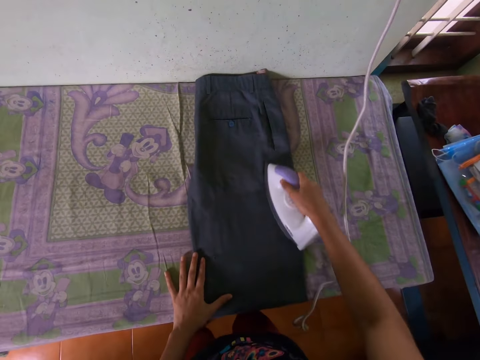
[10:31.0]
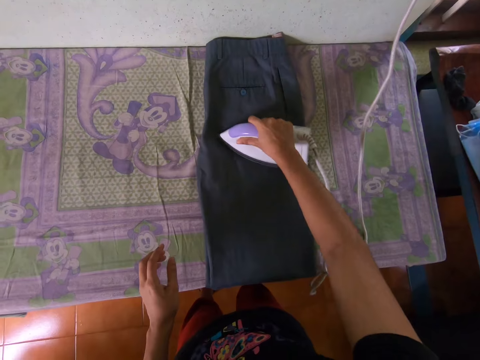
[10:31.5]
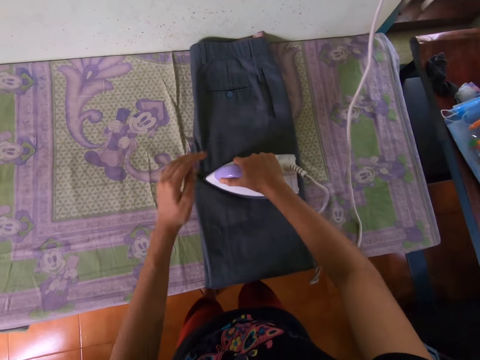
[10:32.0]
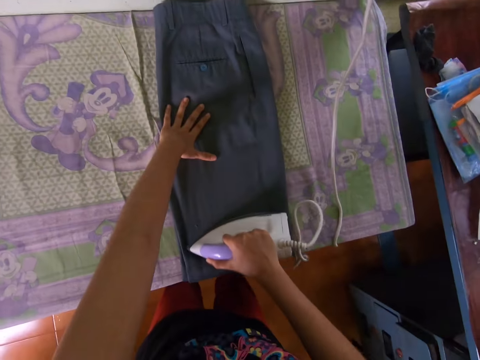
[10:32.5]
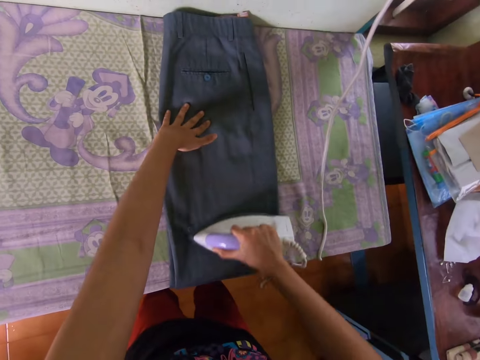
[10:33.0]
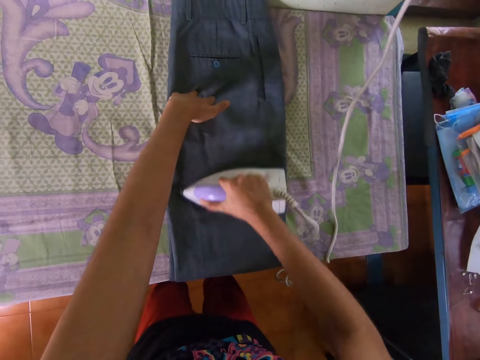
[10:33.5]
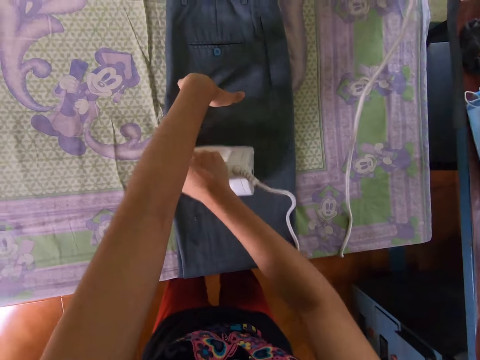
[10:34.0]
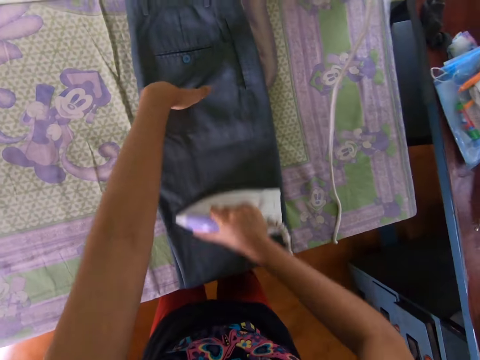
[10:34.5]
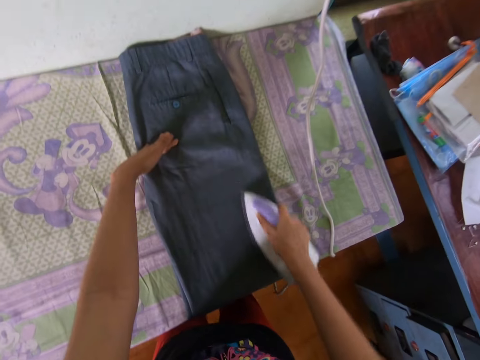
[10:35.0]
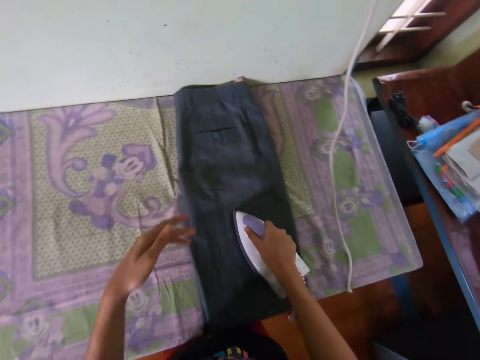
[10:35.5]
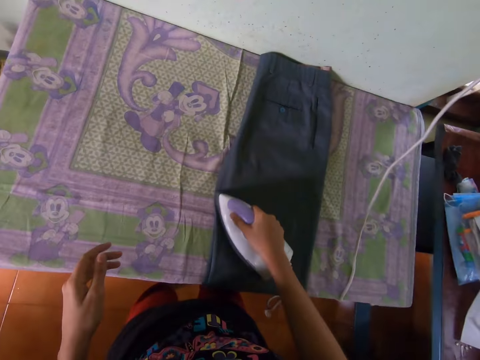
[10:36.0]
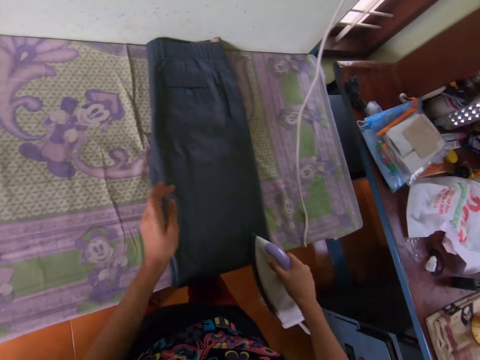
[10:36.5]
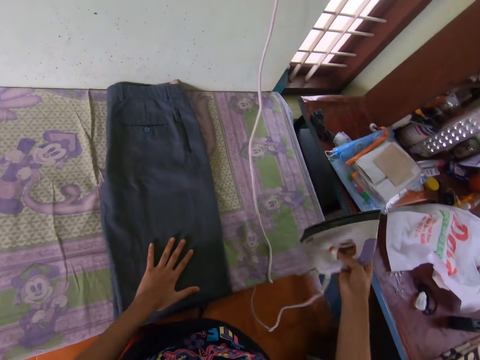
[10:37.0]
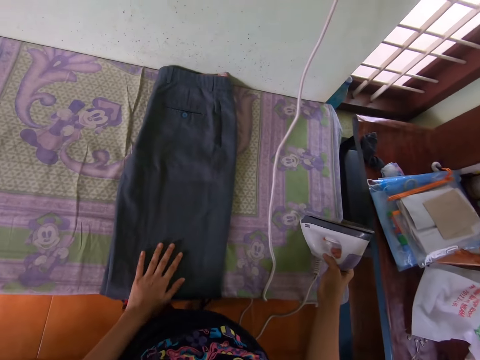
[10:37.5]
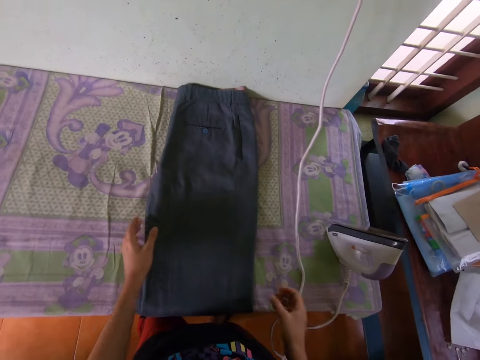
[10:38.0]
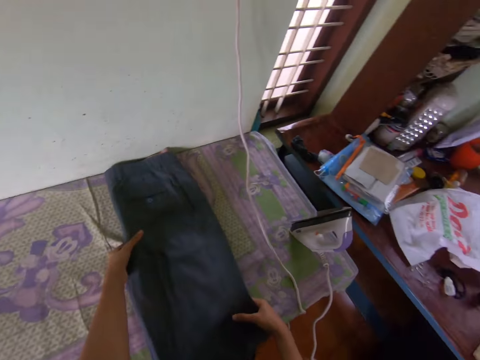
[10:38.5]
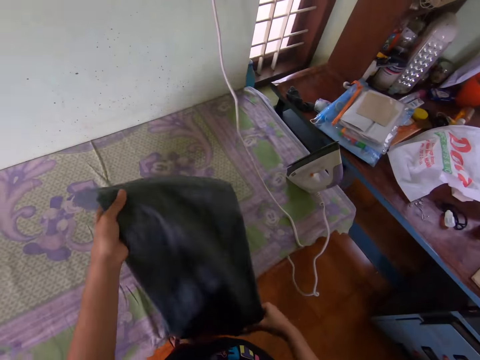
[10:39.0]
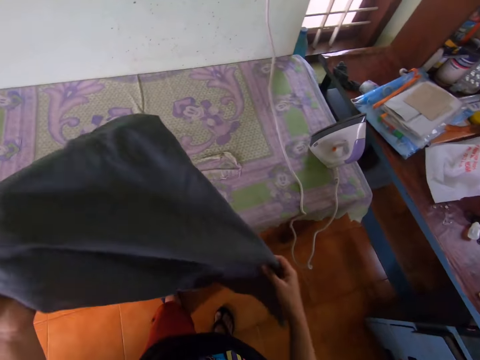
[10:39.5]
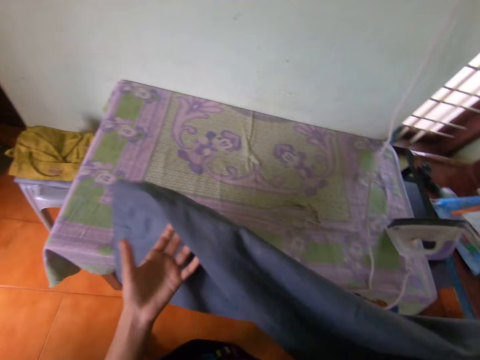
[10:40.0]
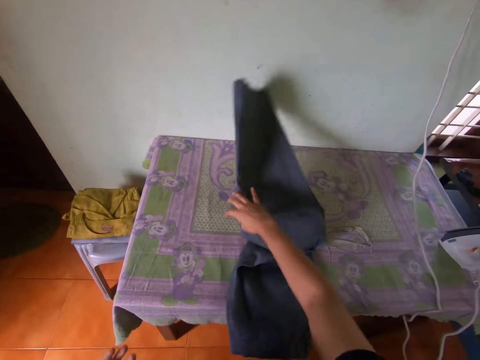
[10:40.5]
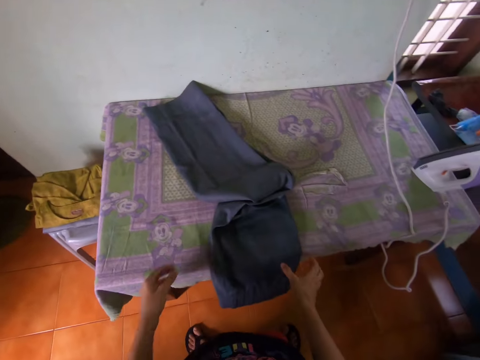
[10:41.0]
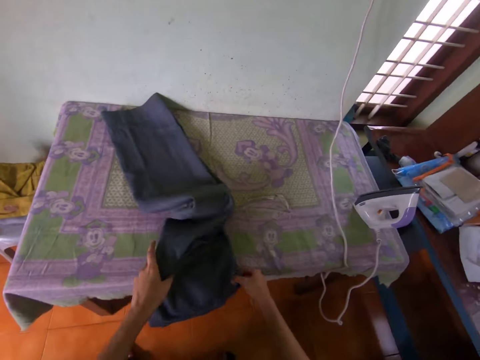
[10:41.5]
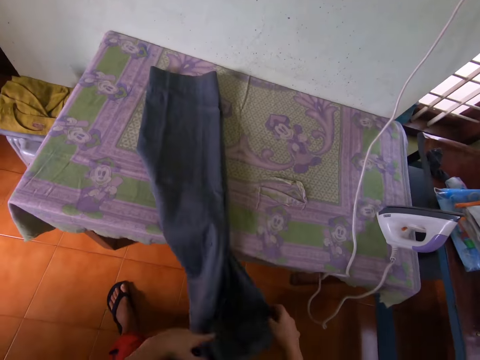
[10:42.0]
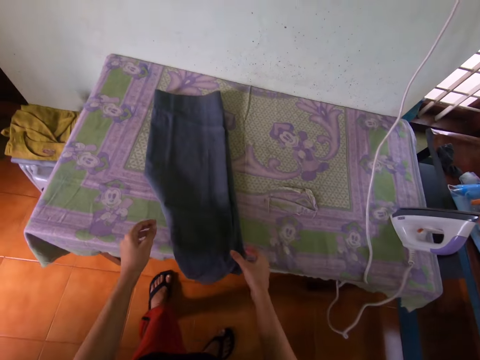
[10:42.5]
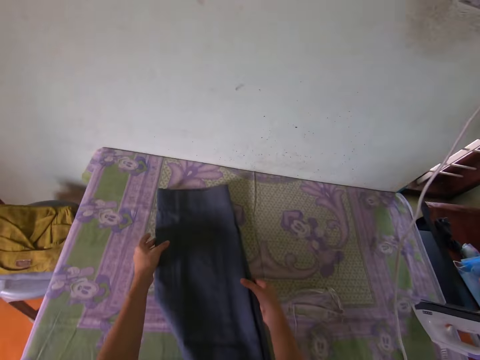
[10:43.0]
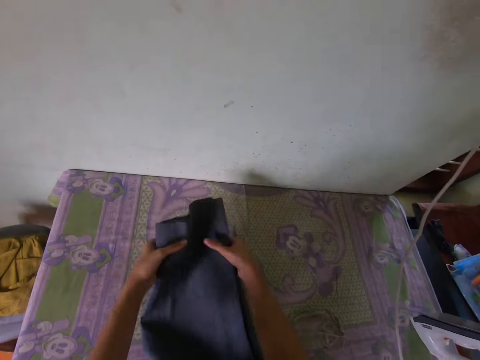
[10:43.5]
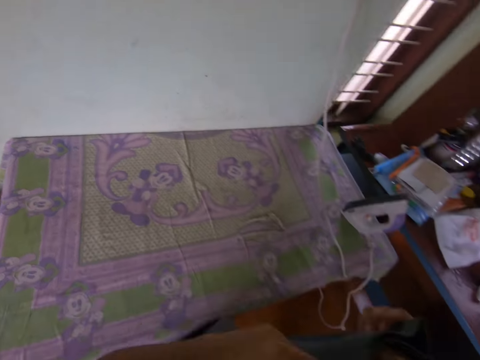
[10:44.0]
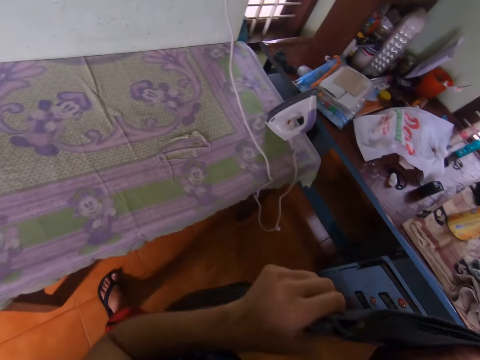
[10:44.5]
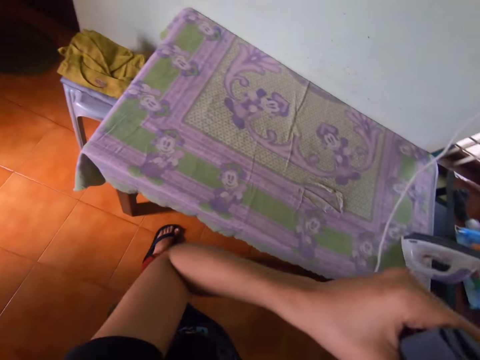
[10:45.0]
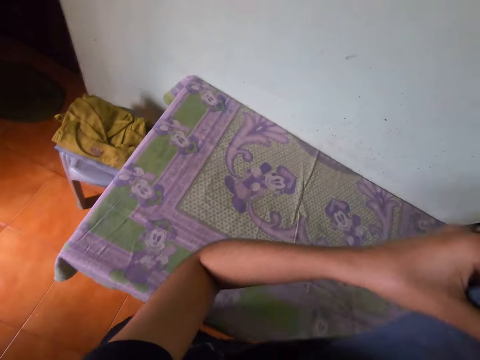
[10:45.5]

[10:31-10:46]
The camera wearer moves their hand up. They place their hand on the trouser. They move their hand up. They place their hand on the trouser. They lift the iron box up. They place the iron box on the iron table. They move their hand up. They hold the trouser. They lift the trouser up. They turn the trouser. They place the trouser on the table. They move their hands. They hold the trouser. They straighten the trouser. They move their hands up. They straighten the trouser. They lift the trouser up.

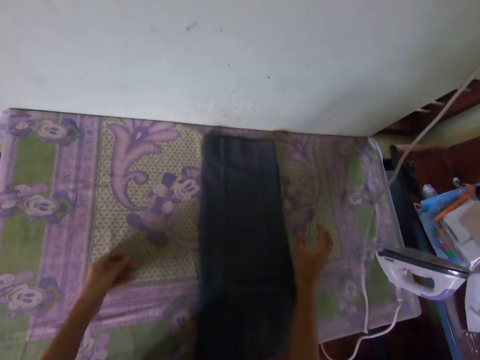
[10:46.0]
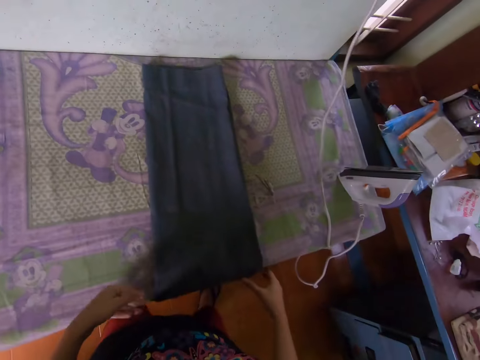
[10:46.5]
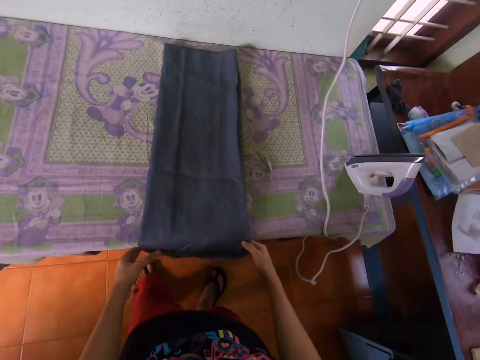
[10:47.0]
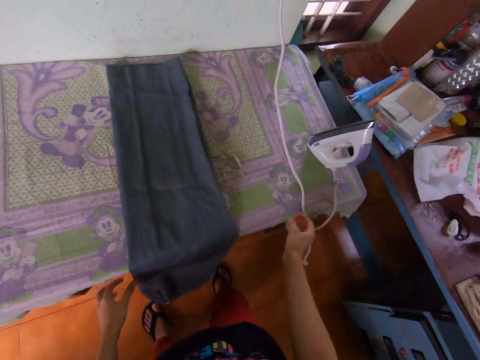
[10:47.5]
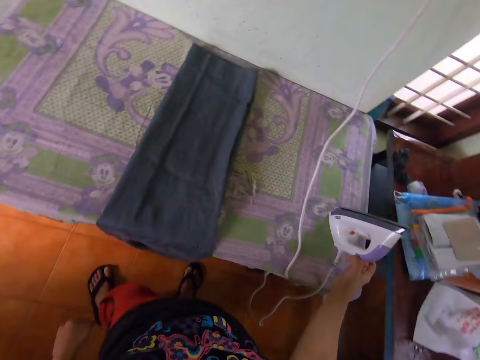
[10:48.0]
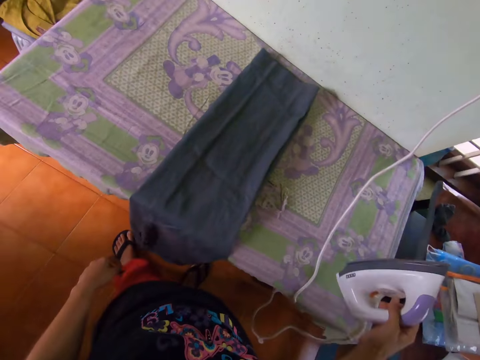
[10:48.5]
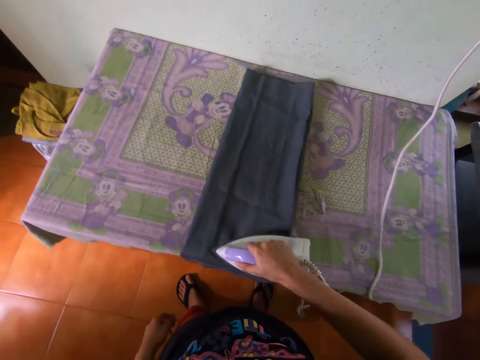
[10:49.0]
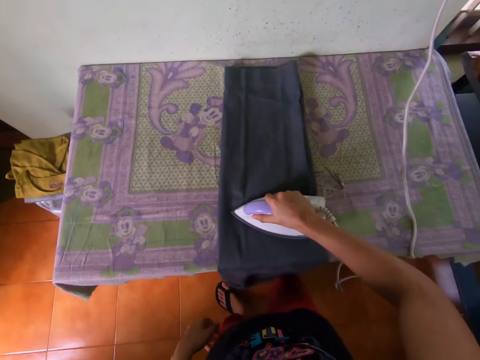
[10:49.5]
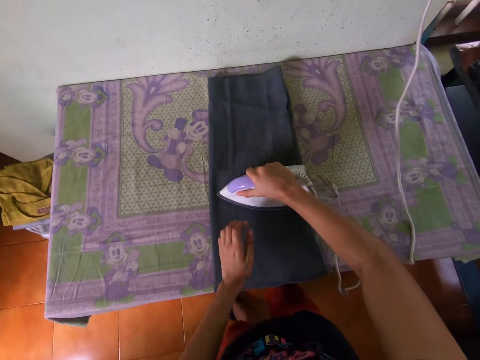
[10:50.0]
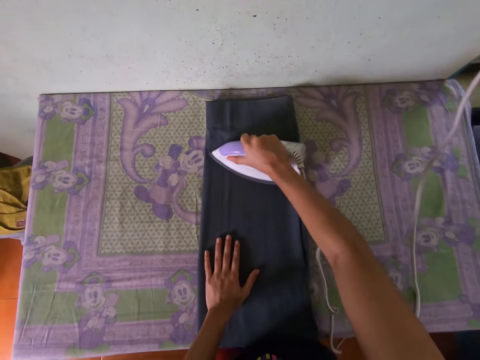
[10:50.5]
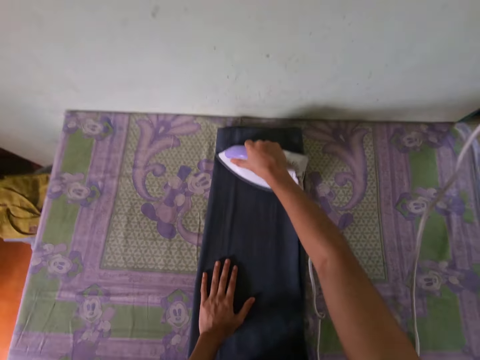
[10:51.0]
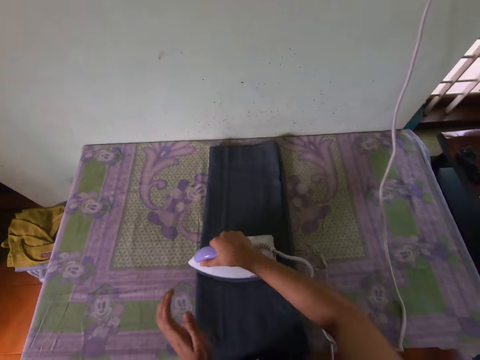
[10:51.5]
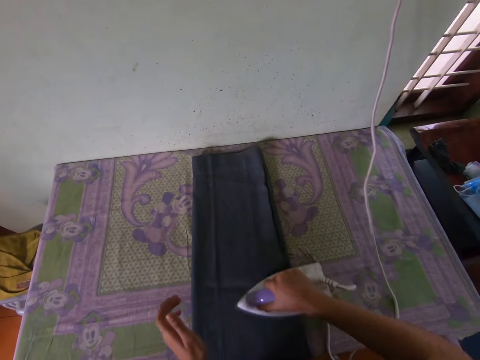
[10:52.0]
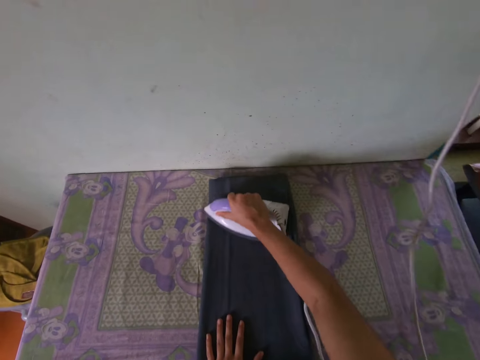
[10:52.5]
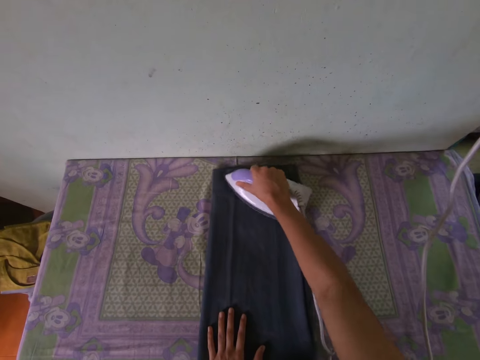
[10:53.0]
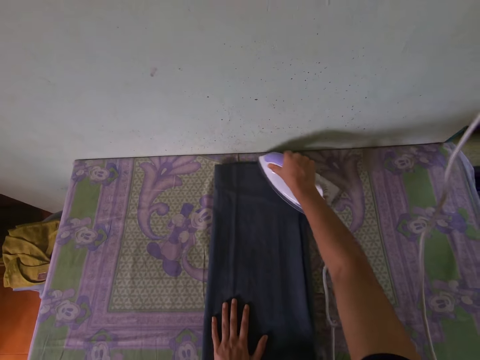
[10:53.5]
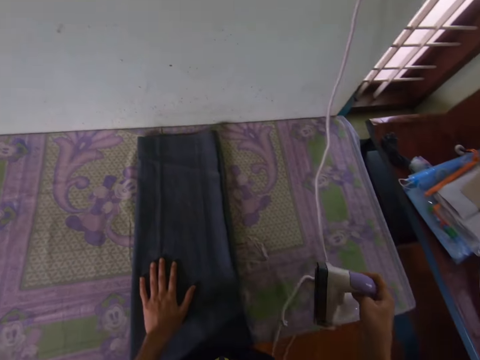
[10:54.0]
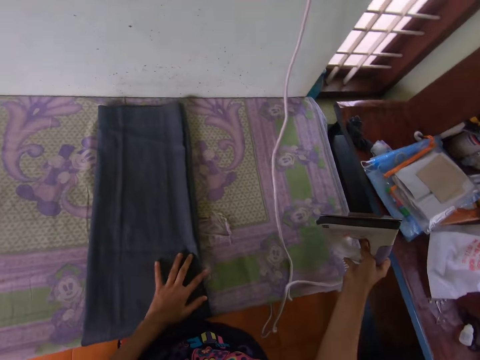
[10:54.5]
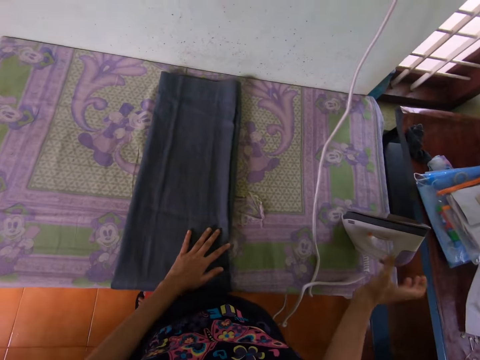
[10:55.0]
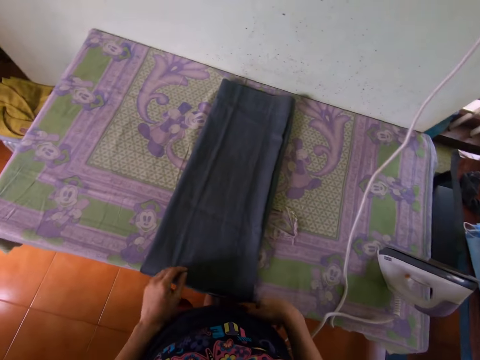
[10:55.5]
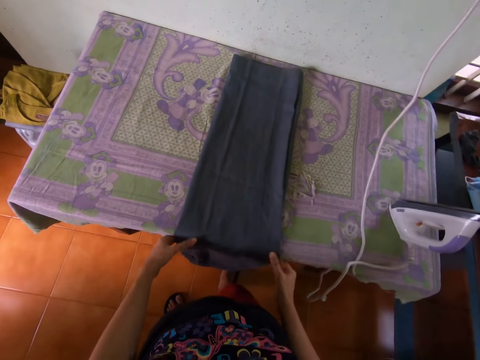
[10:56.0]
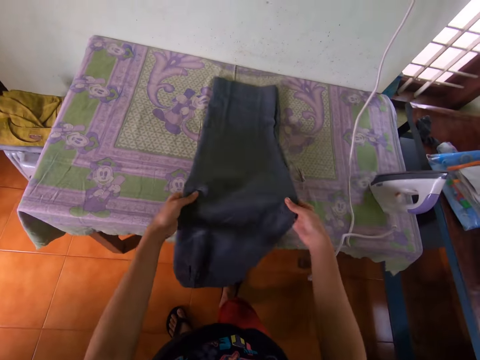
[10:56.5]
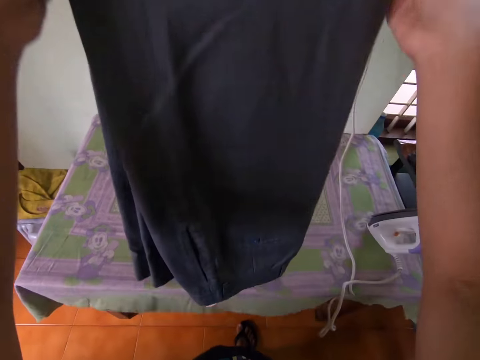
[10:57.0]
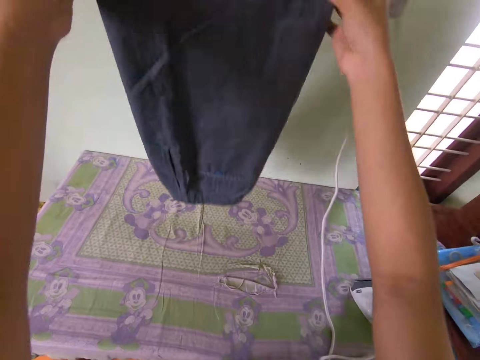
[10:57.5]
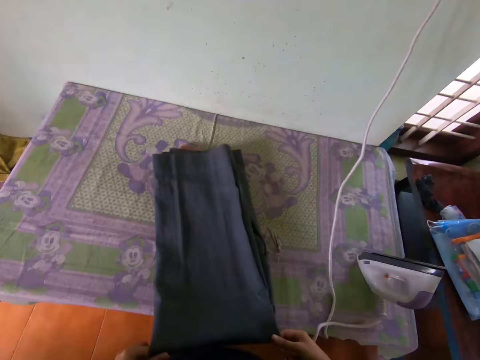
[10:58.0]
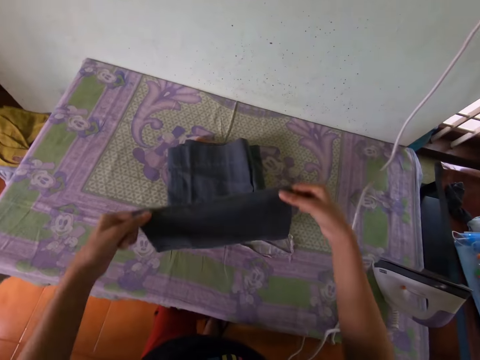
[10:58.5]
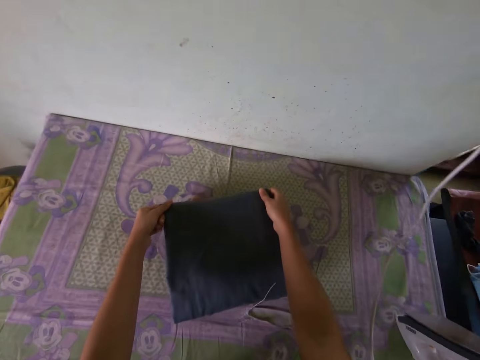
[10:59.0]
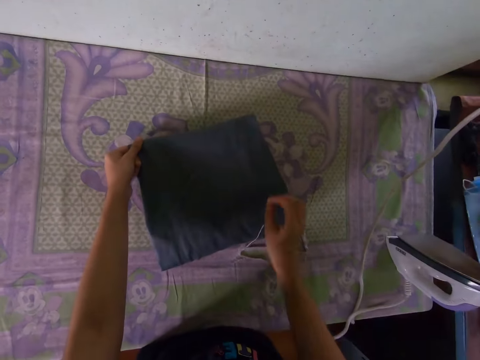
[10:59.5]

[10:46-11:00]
The camera wearer drops the trouser on the table. They touch the trouser. They move their hands. They iron the trouser with an iron box. They hold the iron box. They lift up the iron box. They place the iron box on the trouser. They place their hand on the trouser. They move their hand up. They place their hand on the trouser. They lift up the iron box. They place the iron box on the iron table. They move their hand down. They hold the trouser. They lift the trouser up. They fold the trouser. They lift up the trouser. They drop the trouser on the table. They fold the trouser.
